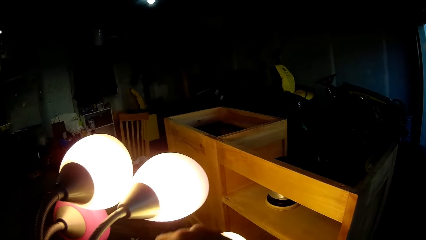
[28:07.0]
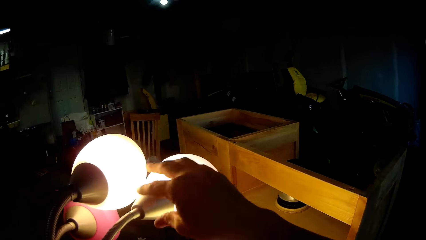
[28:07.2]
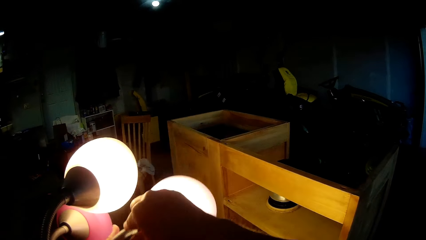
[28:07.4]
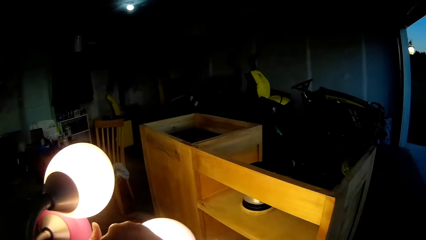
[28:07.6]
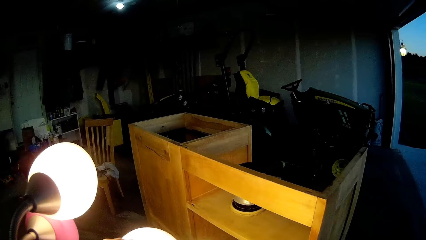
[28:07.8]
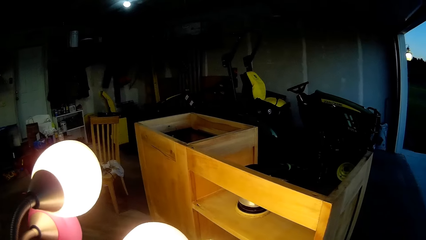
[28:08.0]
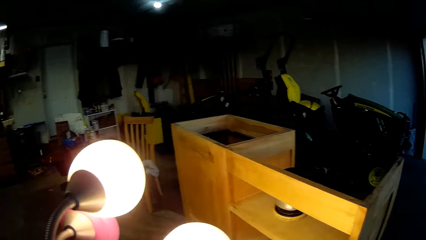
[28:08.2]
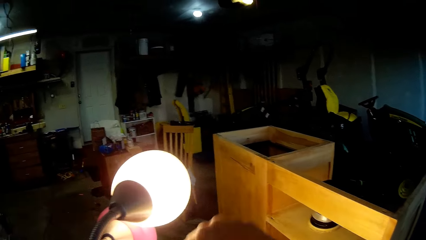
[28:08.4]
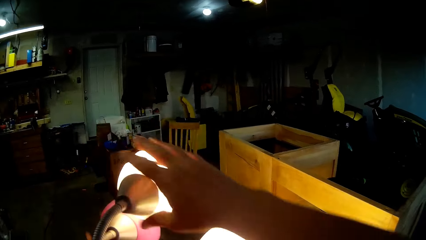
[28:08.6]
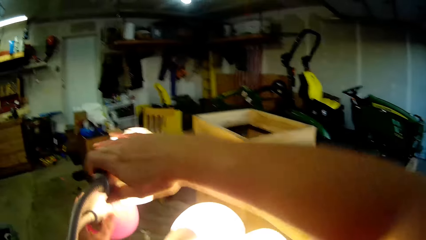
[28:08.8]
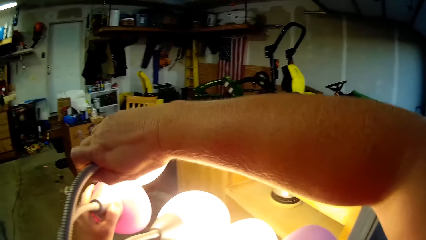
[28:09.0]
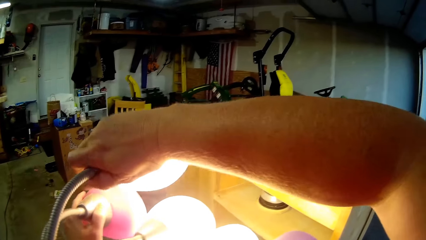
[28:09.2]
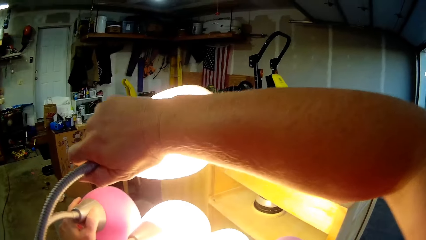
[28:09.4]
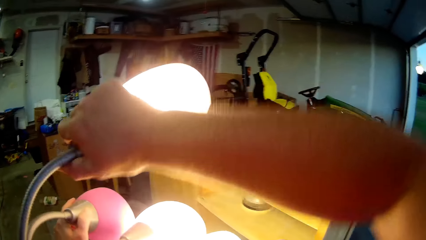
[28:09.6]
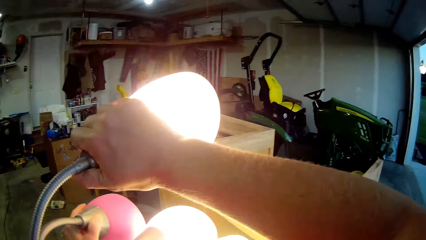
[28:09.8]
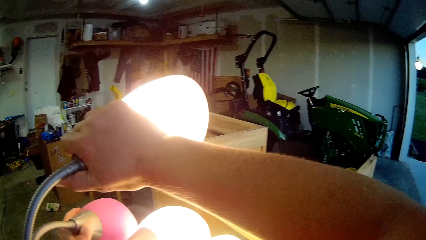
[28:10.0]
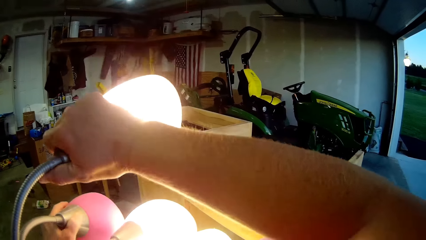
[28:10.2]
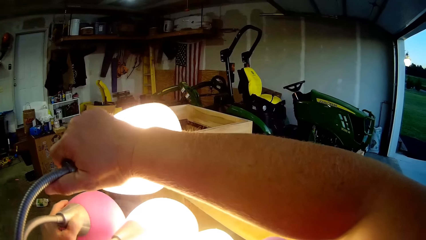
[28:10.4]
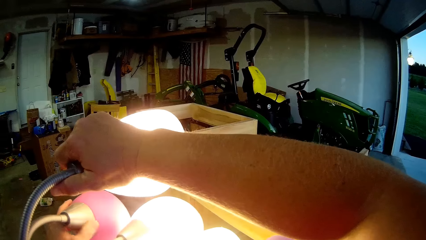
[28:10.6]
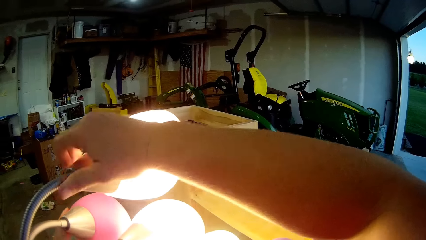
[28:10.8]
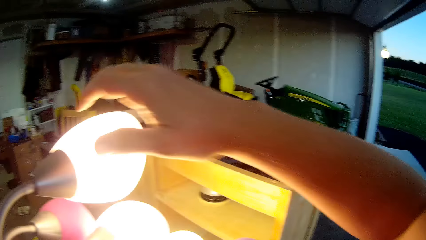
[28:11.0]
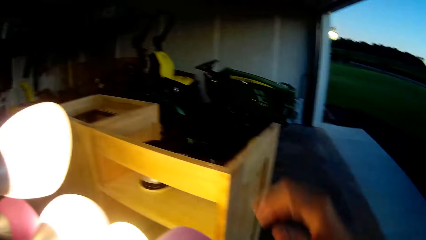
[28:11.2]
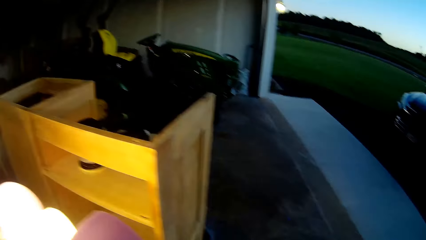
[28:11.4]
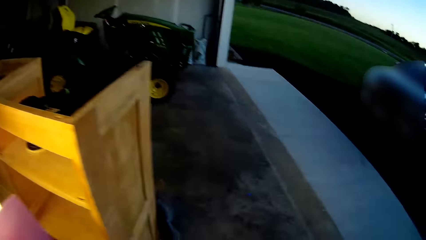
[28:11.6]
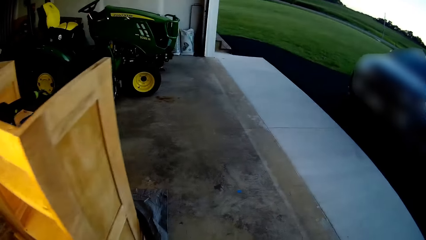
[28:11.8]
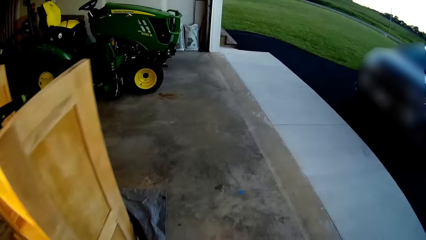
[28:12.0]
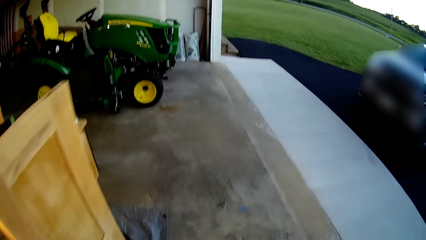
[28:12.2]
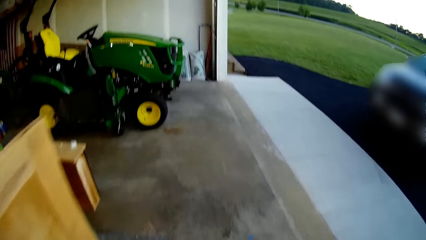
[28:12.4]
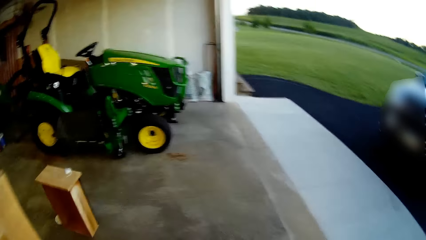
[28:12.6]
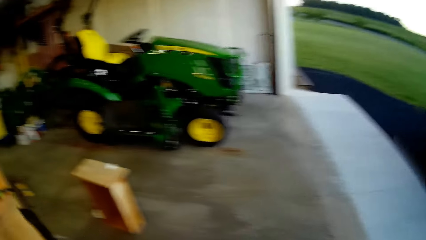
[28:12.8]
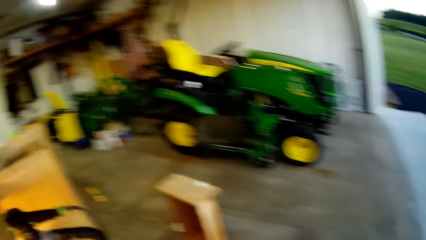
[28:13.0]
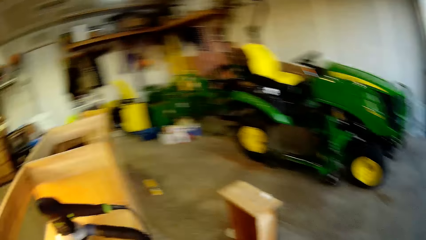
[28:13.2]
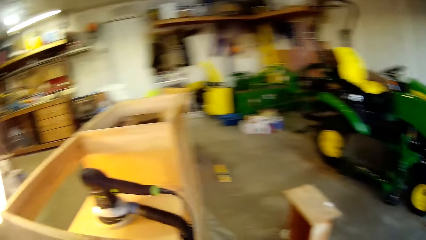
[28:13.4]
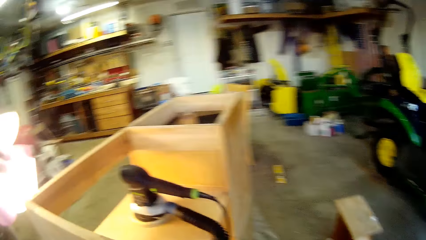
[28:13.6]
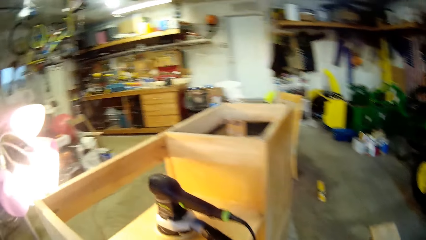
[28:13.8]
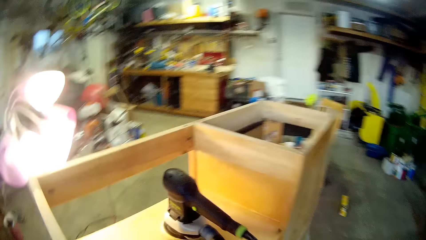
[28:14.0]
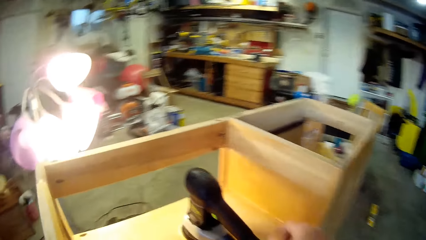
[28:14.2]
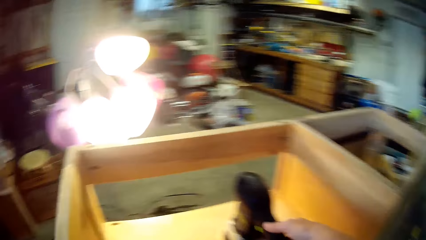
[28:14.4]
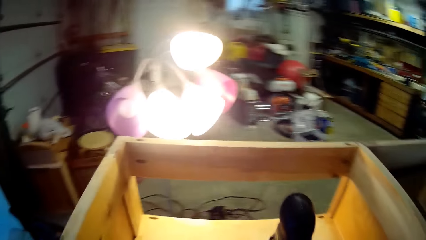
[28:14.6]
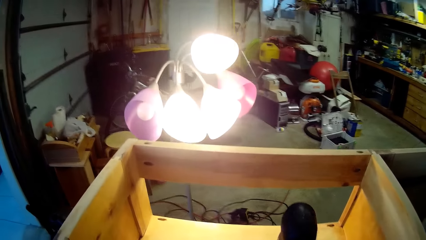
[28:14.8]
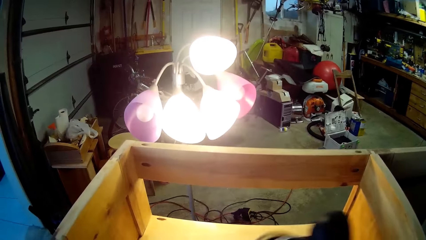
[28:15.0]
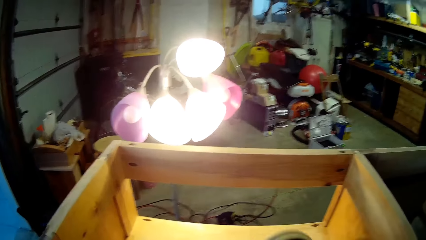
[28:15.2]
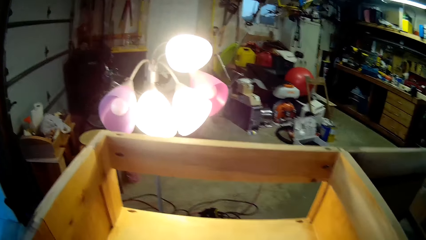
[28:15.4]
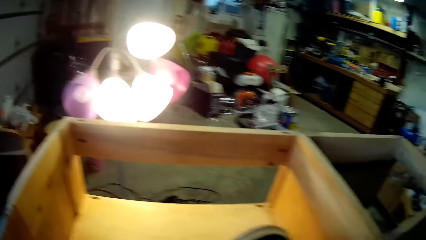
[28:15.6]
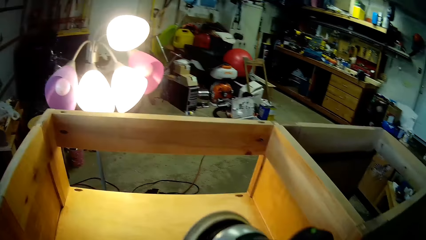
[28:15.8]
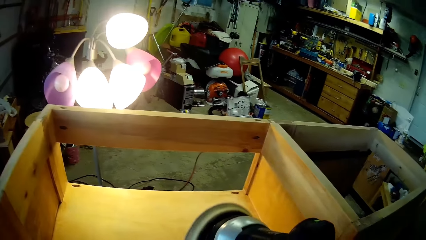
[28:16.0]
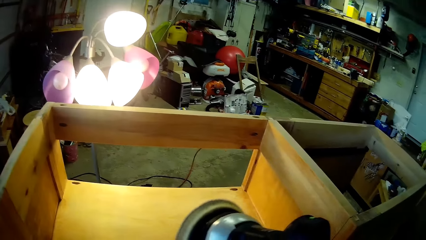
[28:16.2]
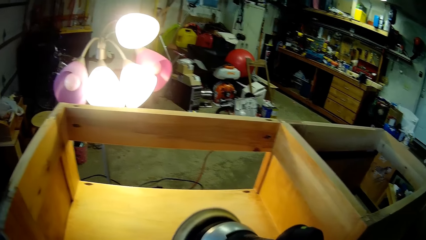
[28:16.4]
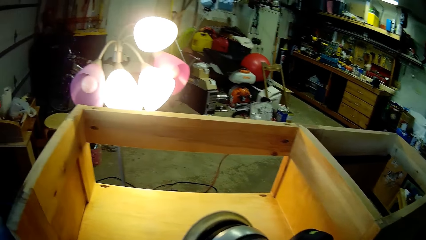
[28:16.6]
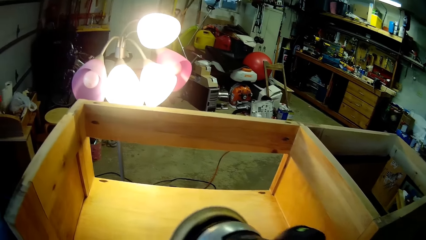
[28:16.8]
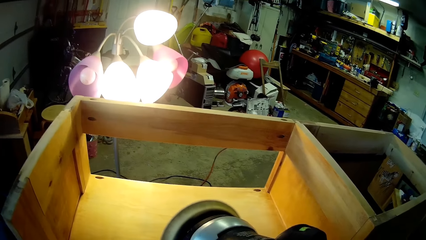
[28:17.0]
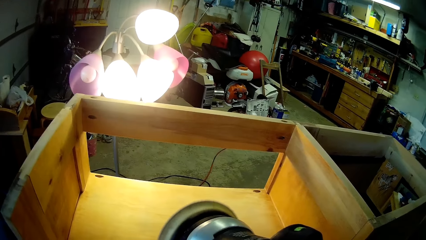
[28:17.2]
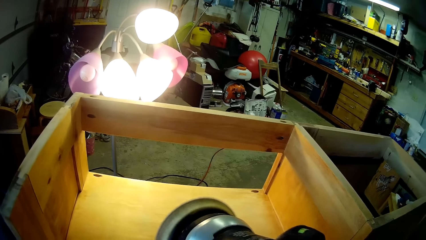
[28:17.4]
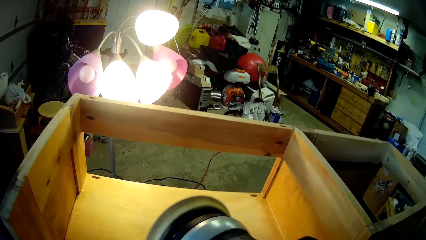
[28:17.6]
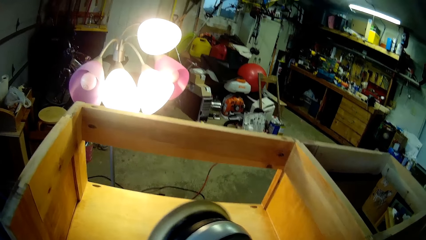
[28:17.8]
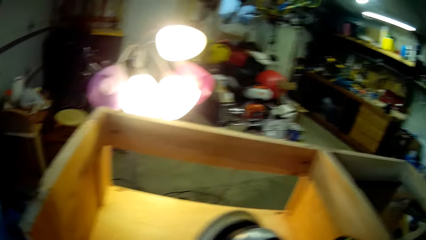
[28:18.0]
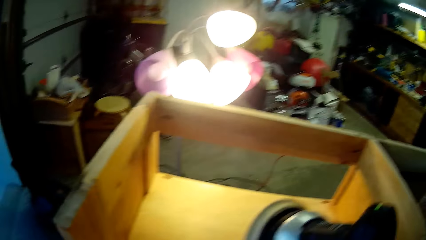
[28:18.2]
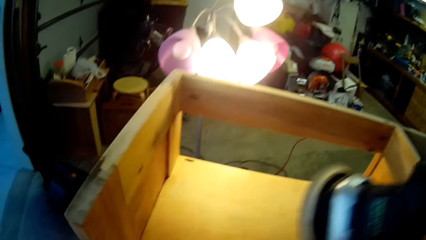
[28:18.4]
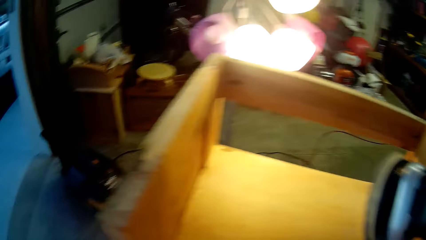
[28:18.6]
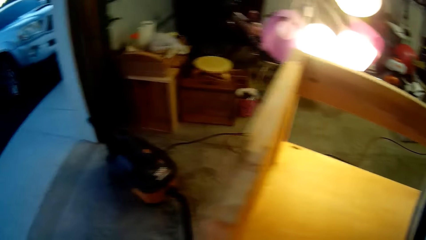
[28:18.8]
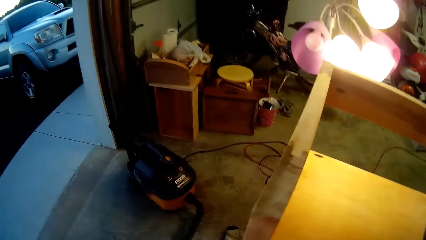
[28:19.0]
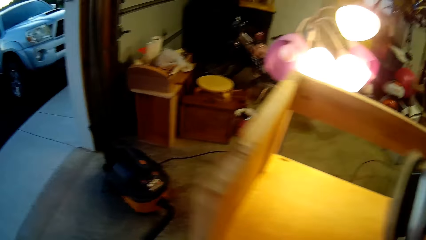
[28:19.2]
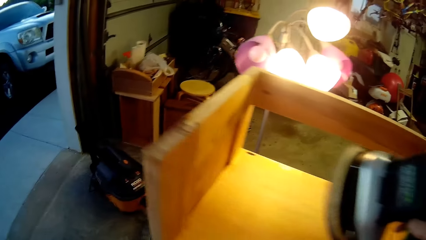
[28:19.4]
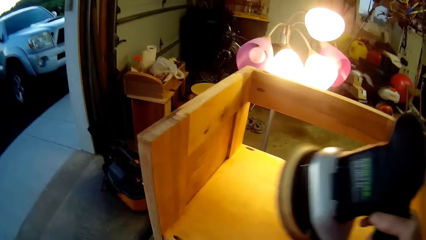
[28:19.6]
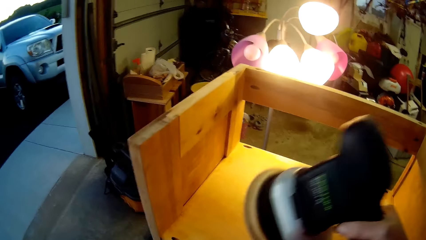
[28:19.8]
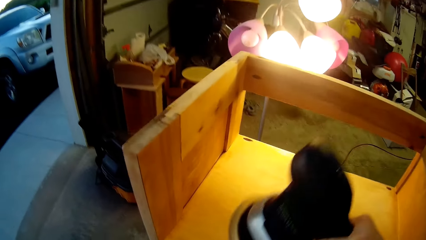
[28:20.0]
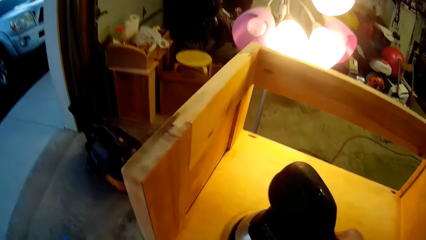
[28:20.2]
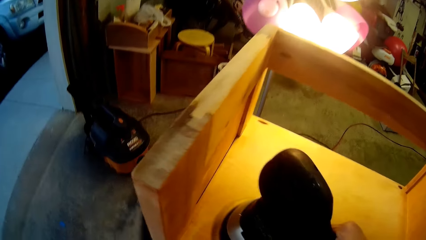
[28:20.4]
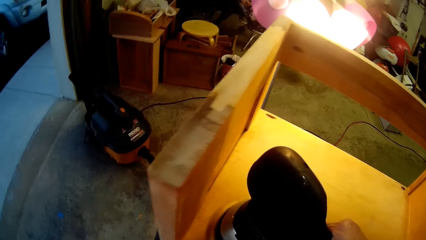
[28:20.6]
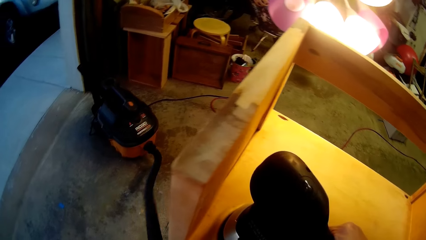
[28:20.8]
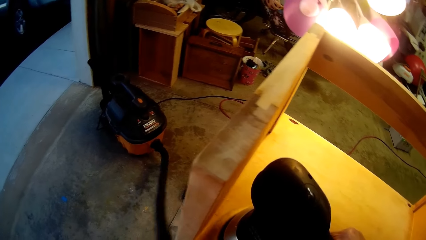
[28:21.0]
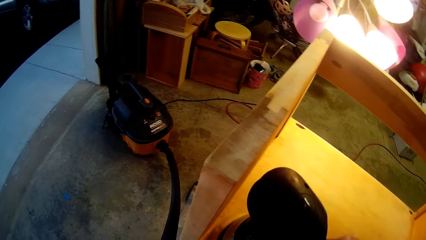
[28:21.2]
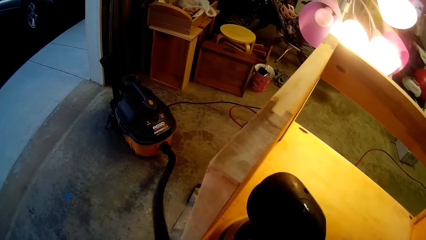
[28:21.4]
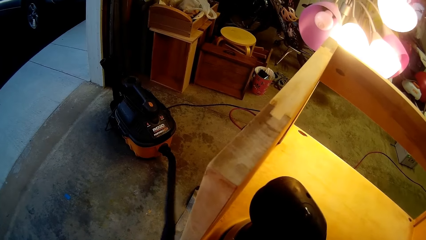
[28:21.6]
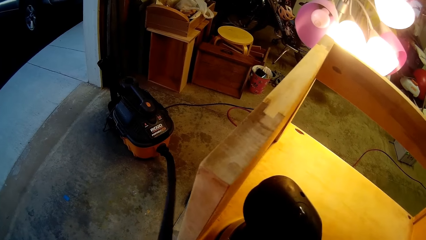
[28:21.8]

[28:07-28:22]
The camera wearer walks. They turn on the sanding polisher. They pick up a smoothening machine. They buff the shelf. They smoothen a wood with the smoothening machine.
